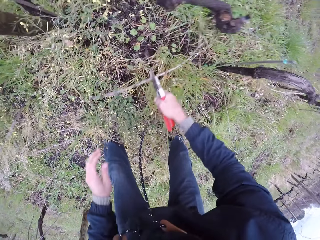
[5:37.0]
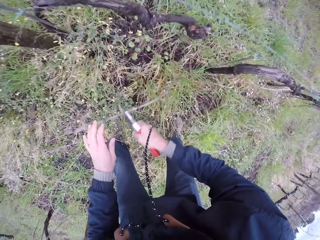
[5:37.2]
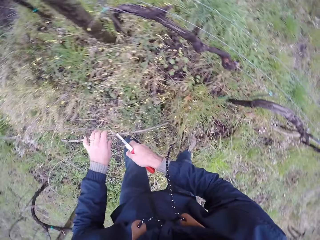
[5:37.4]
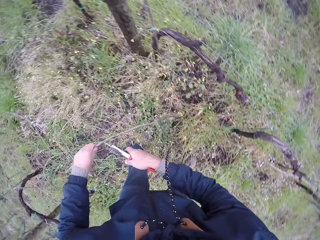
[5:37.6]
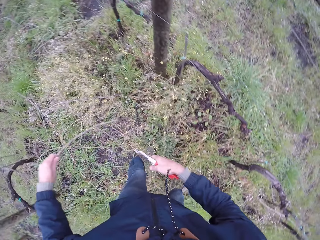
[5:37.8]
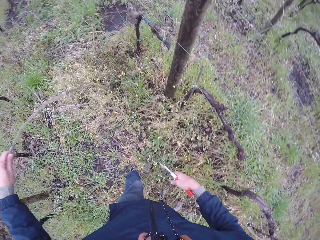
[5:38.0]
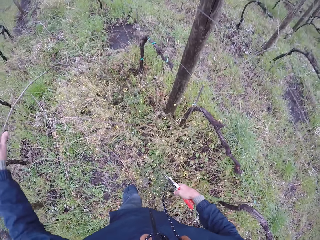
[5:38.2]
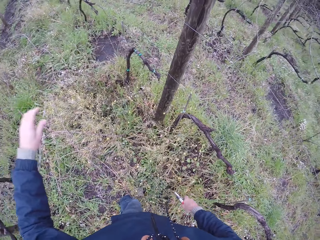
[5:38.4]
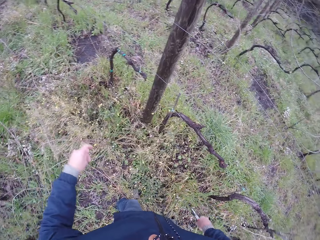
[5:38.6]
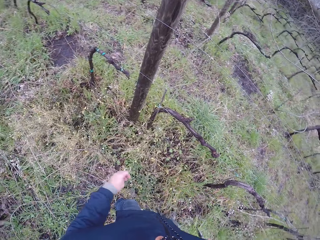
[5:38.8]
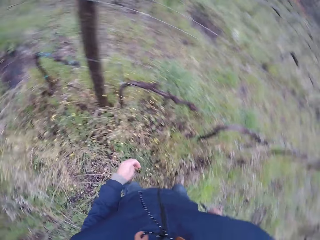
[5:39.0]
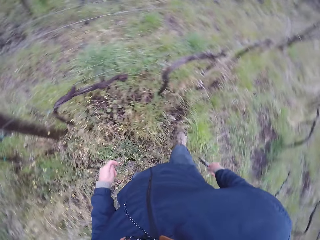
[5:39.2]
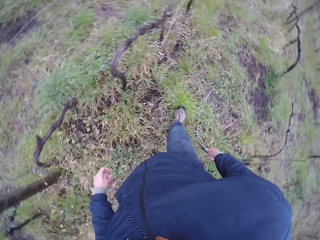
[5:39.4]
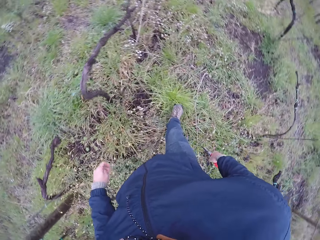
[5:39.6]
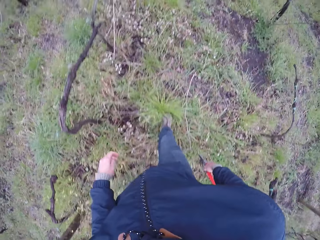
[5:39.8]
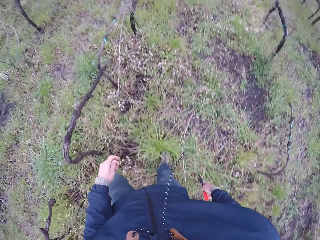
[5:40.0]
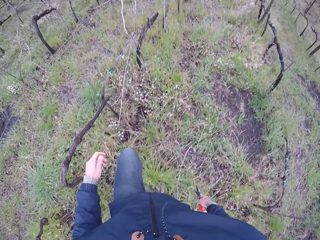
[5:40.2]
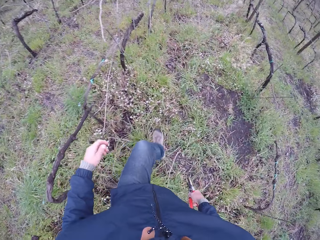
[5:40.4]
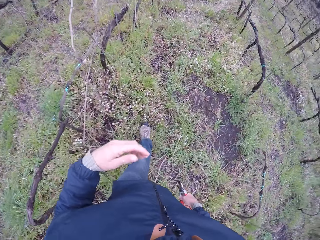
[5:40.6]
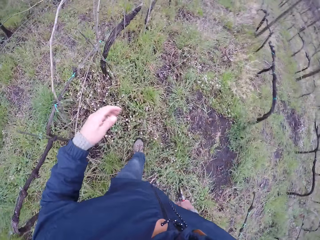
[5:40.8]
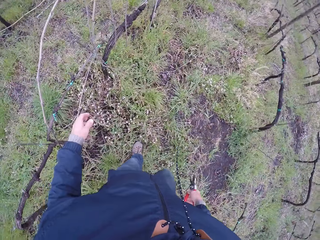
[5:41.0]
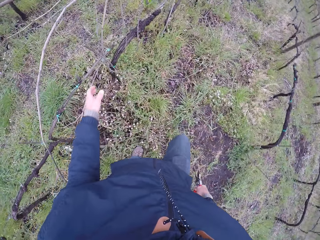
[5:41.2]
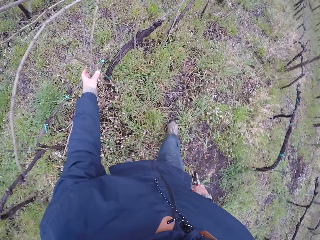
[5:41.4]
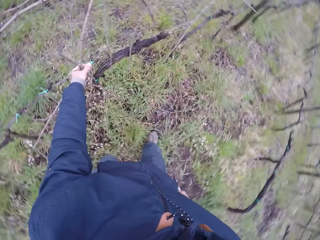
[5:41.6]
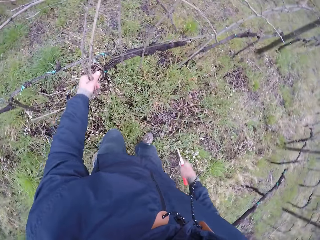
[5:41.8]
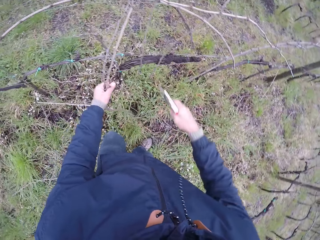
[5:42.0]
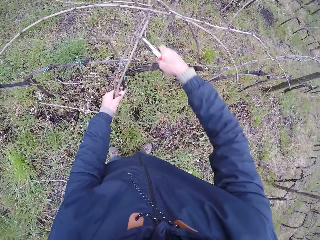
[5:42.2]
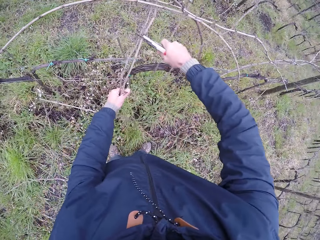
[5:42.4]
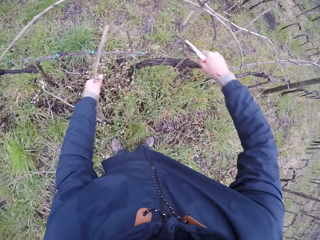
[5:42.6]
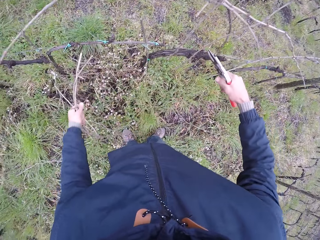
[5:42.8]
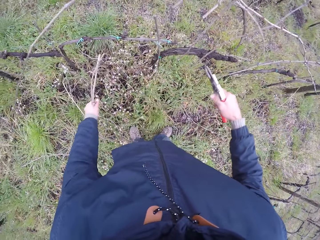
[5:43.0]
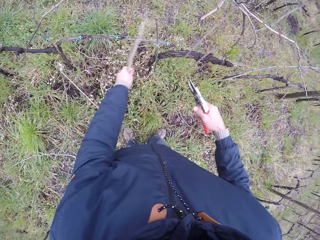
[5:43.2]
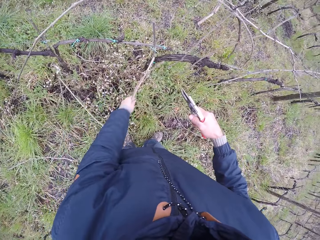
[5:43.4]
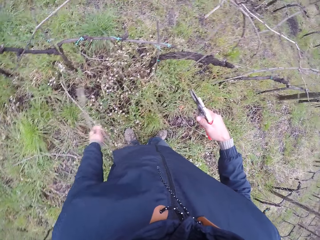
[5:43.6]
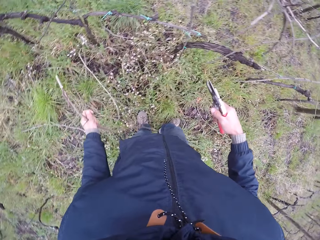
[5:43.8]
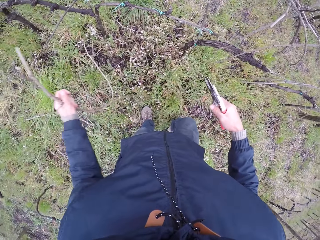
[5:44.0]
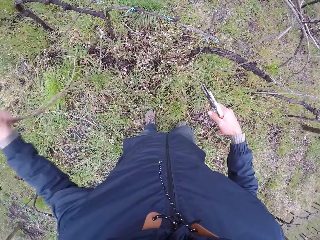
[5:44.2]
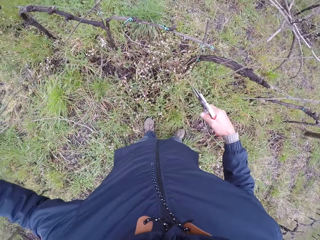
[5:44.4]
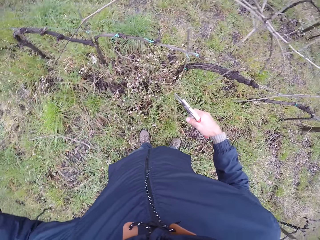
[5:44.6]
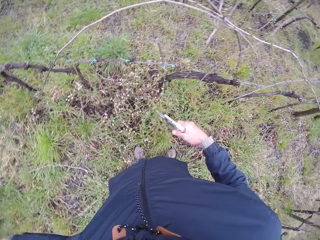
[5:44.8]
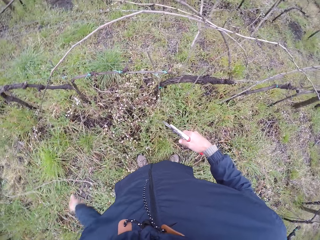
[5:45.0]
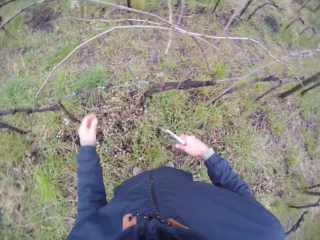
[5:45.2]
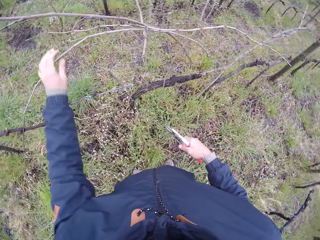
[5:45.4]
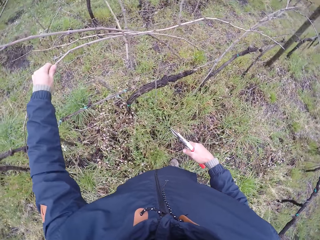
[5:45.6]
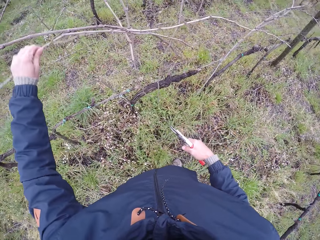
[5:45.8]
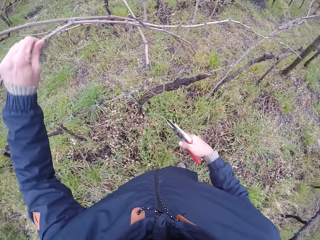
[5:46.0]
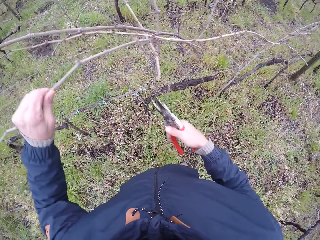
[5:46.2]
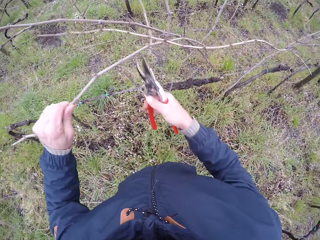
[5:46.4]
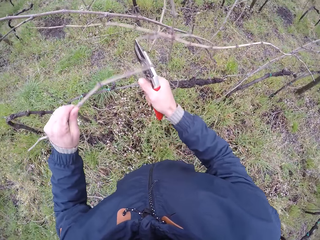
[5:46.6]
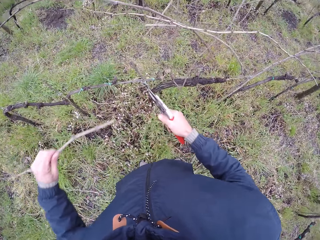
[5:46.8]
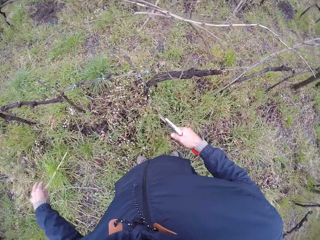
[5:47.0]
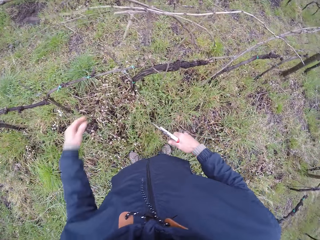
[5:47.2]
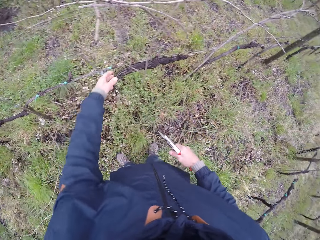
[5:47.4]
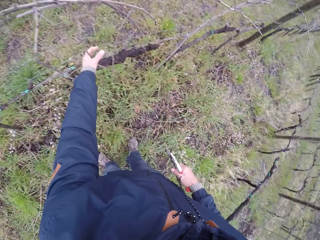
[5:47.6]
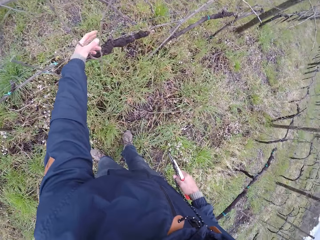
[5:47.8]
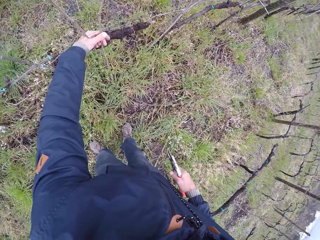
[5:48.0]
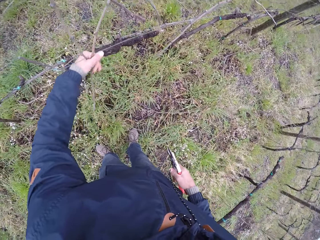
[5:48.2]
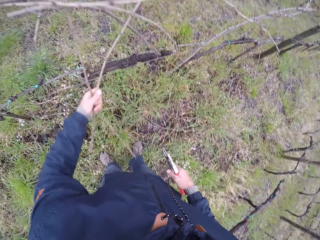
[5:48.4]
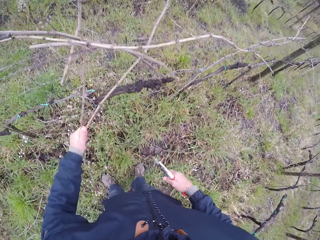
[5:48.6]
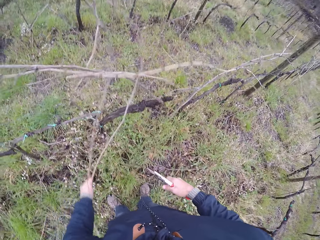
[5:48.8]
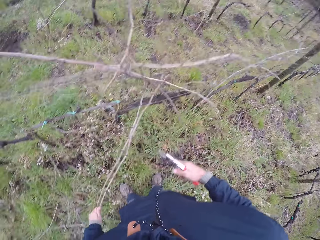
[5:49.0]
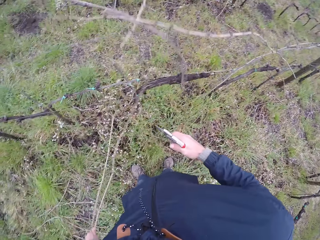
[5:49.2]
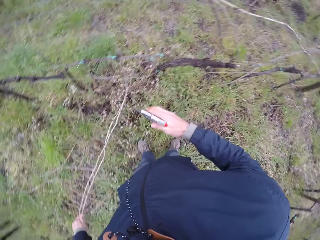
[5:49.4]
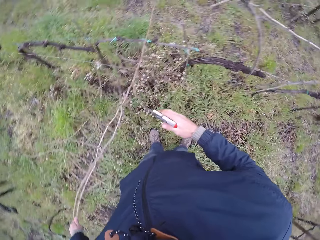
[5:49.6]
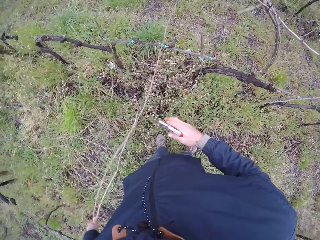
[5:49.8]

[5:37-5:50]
The camera wearer picks a twig with the twig cutter in his right hand. He passes the twig in the twig cutter on his right hand to his left hand. He throws the twig on the floor with his left hand. He looks around and walks. He pulls a twig from the fence with his left hand. He cuts a twig in his left hand with the twig cutter in his right hand. He does so again. He removes twigs from the fence. He pulls a twig from the fence with his left hand.

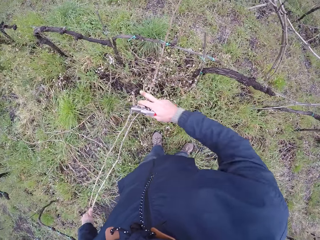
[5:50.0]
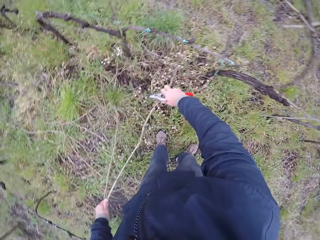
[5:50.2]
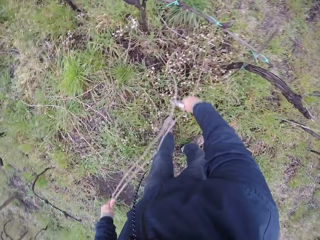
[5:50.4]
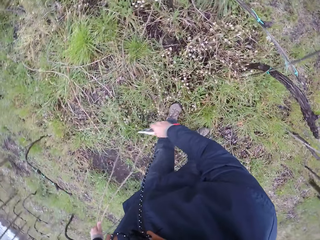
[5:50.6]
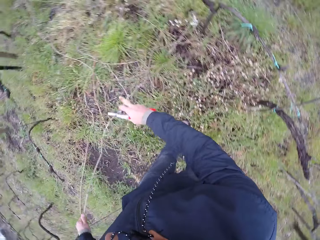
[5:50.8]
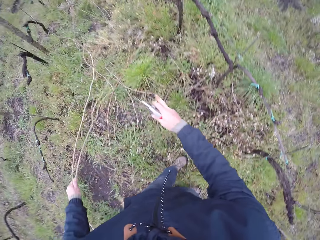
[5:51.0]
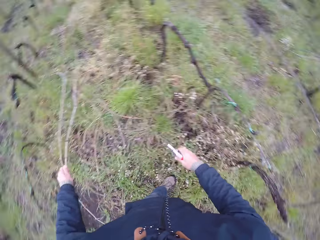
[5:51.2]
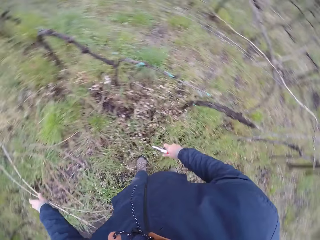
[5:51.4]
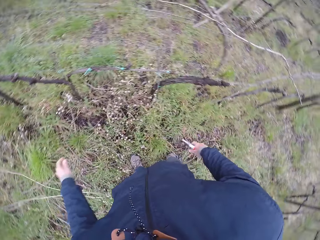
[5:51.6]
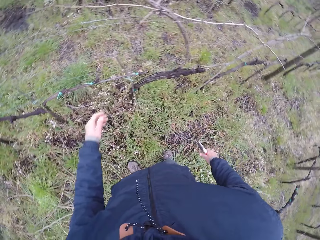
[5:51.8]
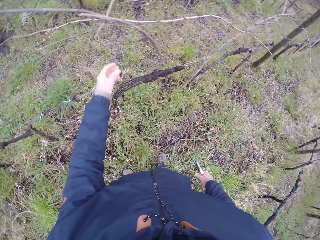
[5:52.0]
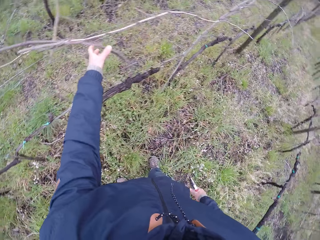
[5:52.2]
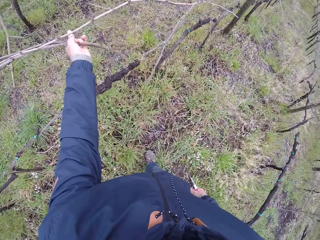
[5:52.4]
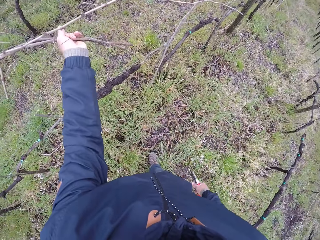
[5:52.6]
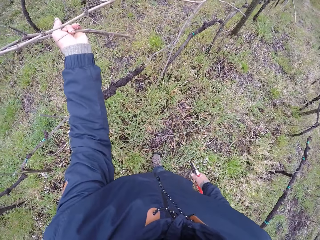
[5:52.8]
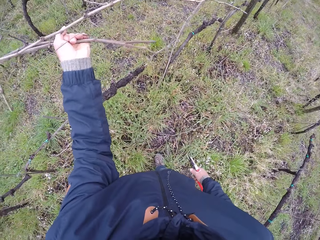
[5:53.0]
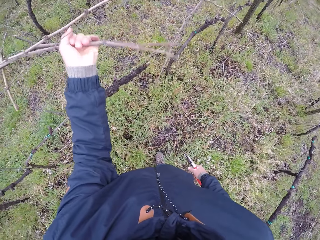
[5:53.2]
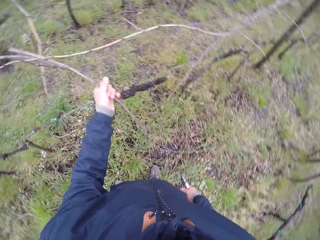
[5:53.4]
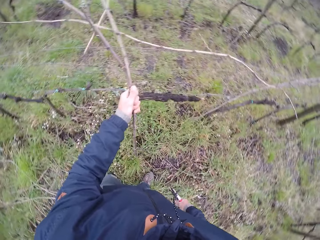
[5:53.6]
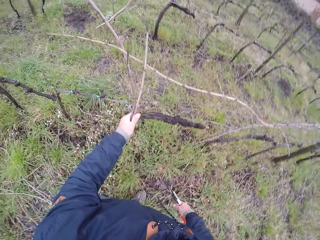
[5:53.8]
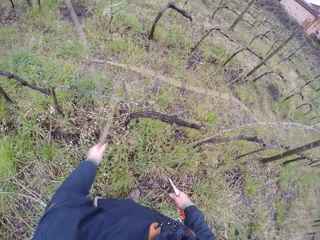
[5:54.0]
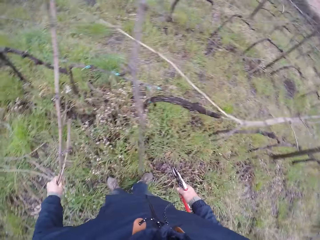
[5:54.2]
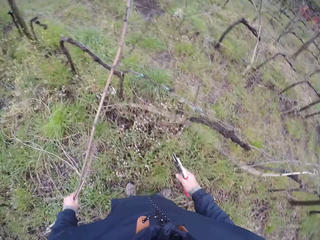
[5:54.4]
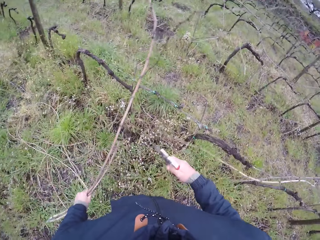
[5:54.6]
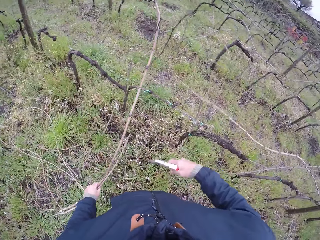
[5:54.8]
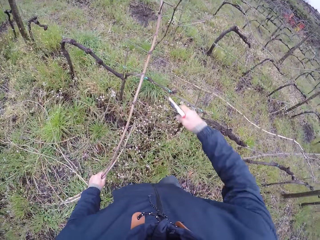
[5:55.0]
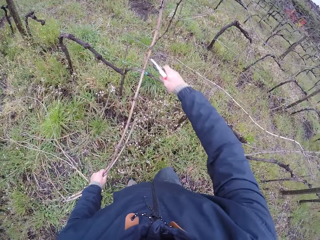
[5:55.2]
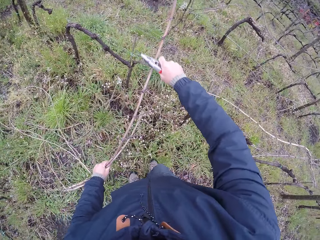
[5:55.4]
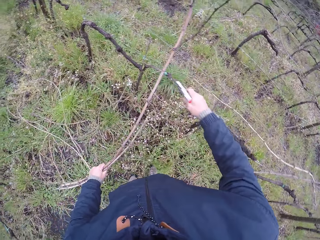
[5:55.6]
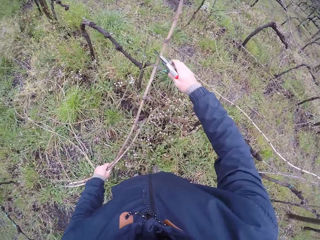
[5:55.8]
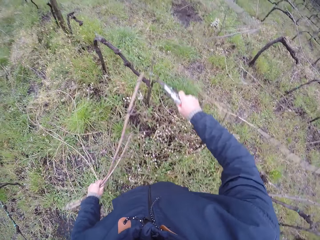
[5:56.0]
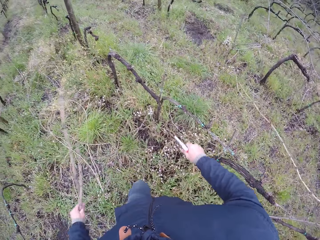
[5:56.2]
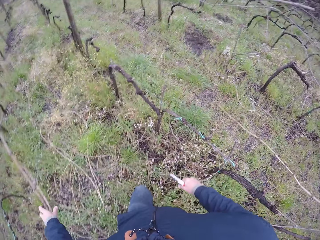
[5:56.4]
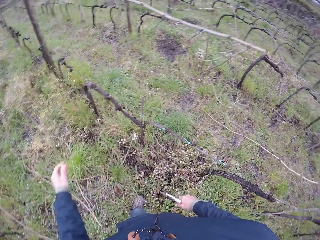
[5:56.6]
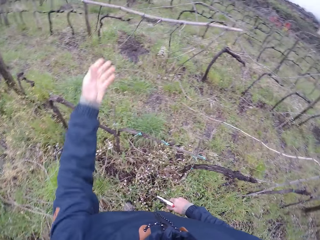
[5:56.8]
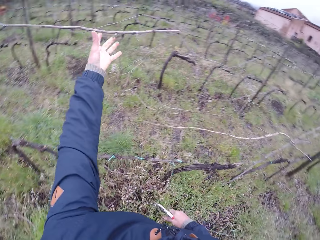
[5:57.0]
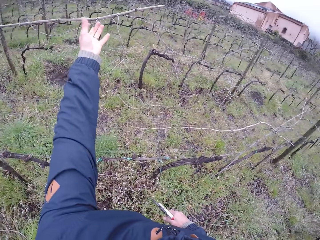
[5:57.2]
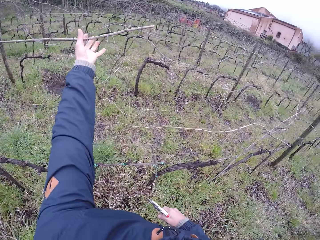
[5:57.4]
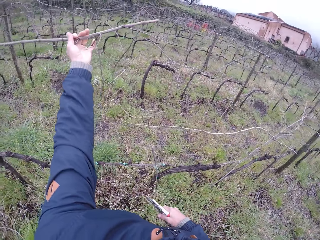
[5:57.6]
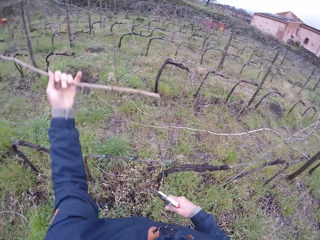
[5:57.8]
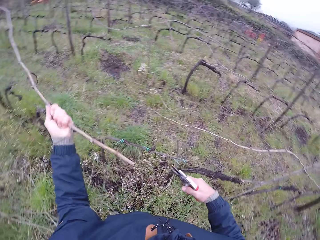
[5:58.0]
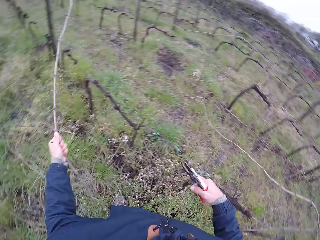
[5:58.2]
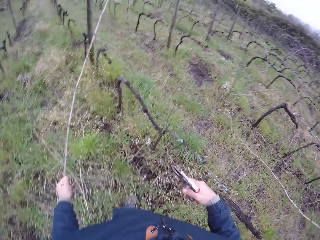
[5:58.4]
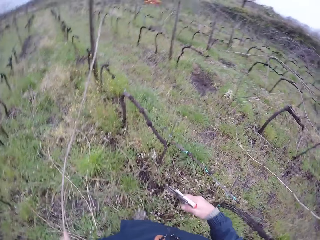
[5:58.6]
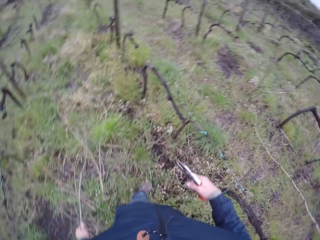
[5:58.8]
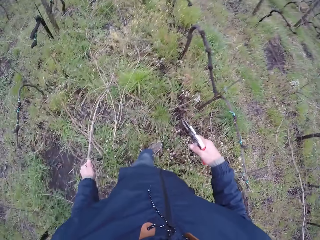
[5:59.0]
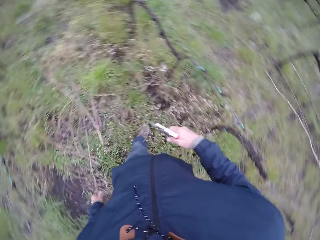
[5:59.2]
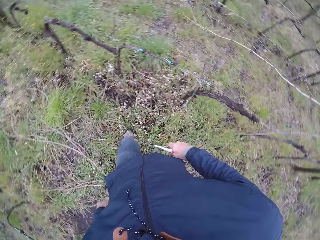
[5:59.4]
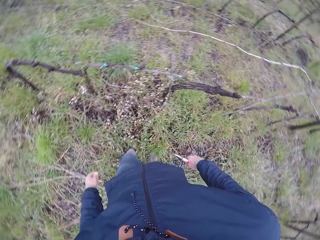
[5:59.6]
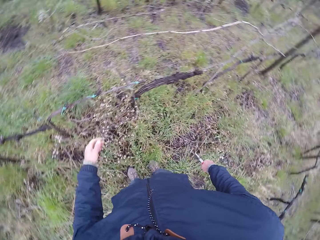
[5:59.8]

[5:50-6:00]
The camera wearer pulls the twig from the fence with both hands. He pulls a twig from the fence with his left hand. He cuts a twig in his left hand with the twig cutter in his right hand. He throws the twig on the floor with his left hand. He pulls a twig from the fence with his left hand. He throws the twig on the floor with his left hand.
